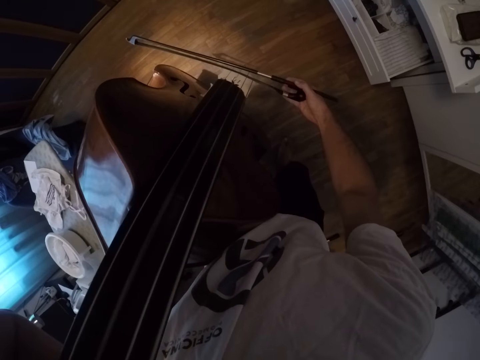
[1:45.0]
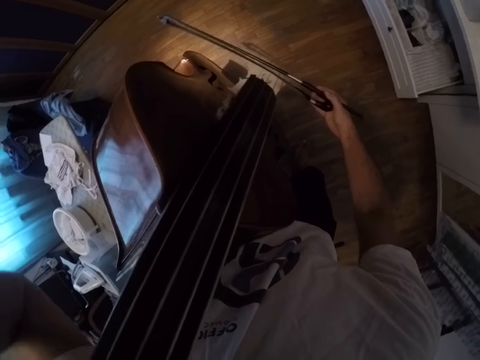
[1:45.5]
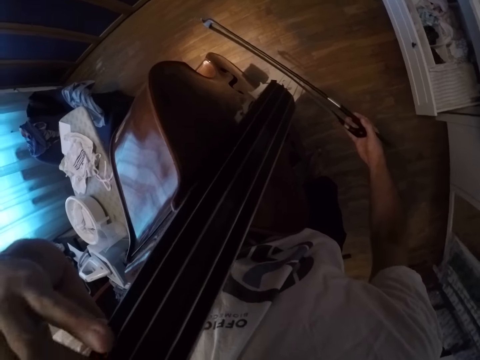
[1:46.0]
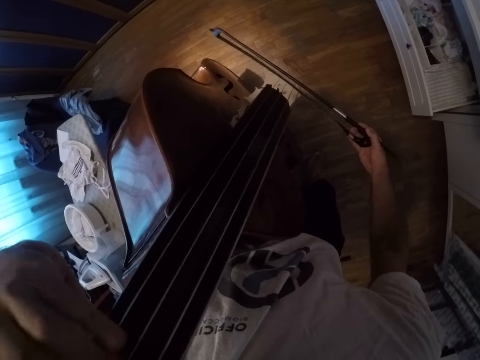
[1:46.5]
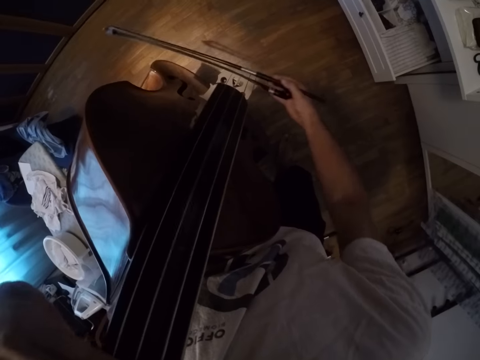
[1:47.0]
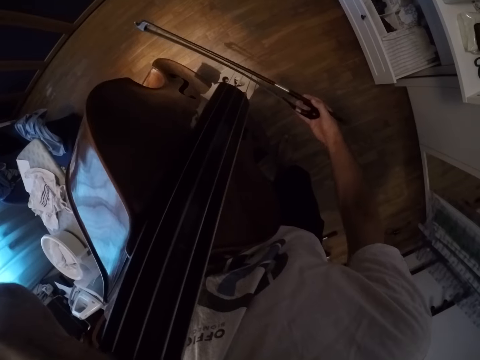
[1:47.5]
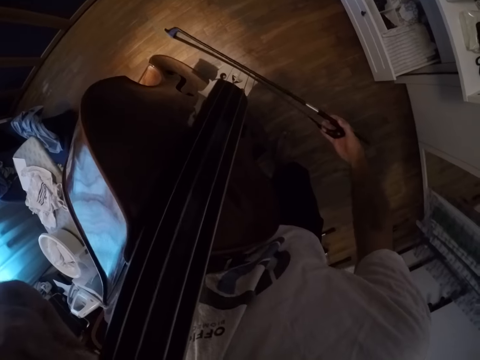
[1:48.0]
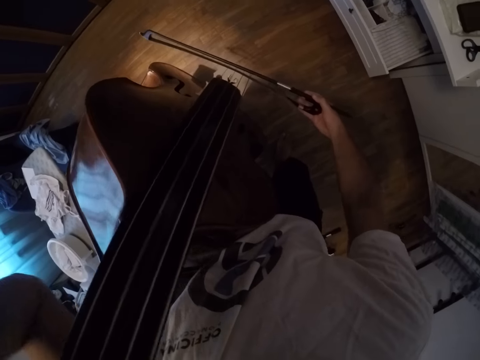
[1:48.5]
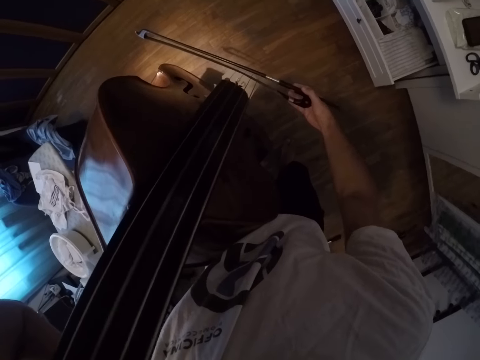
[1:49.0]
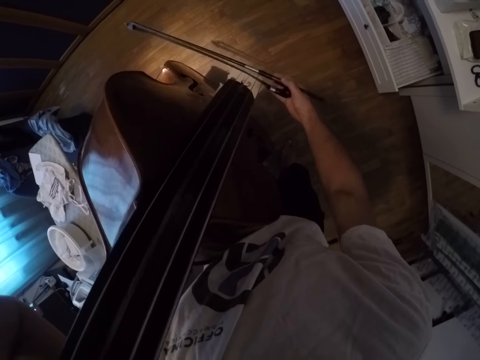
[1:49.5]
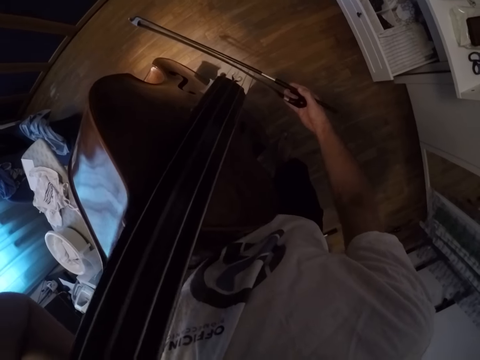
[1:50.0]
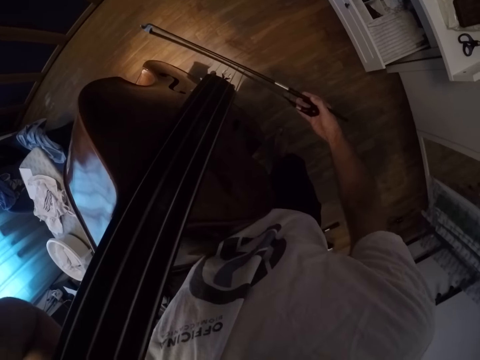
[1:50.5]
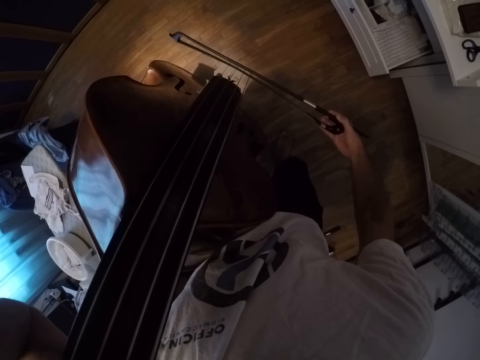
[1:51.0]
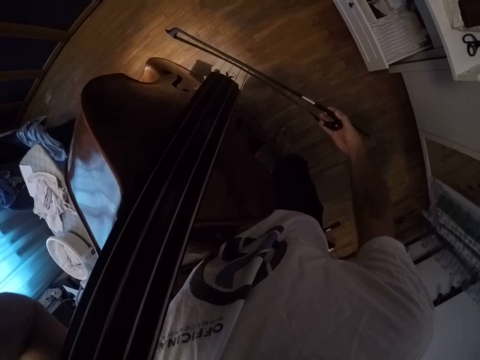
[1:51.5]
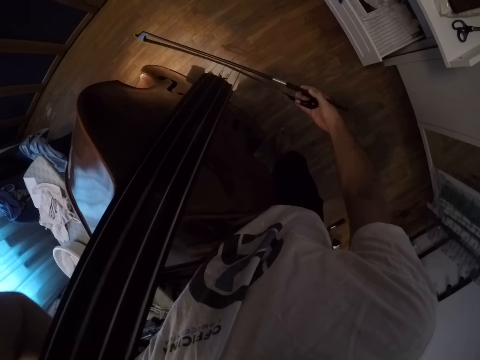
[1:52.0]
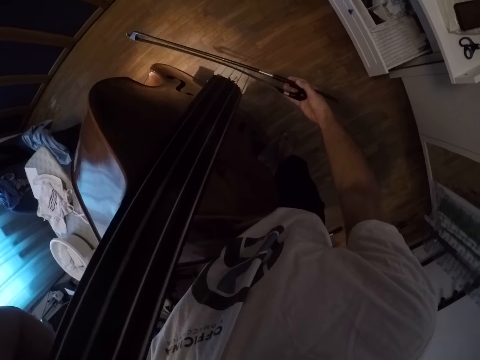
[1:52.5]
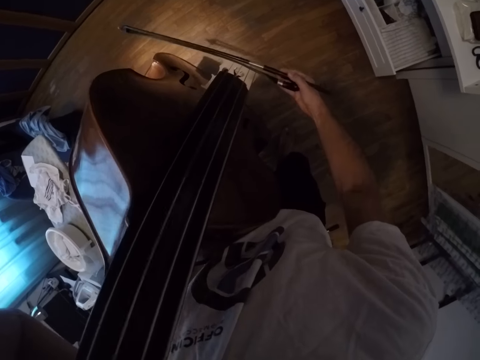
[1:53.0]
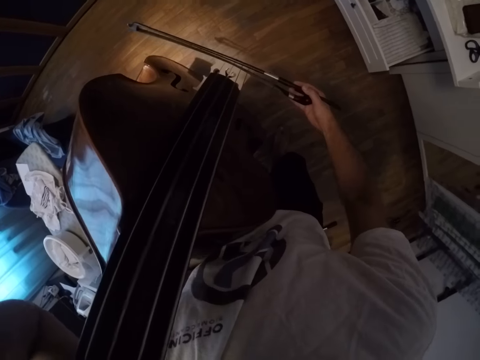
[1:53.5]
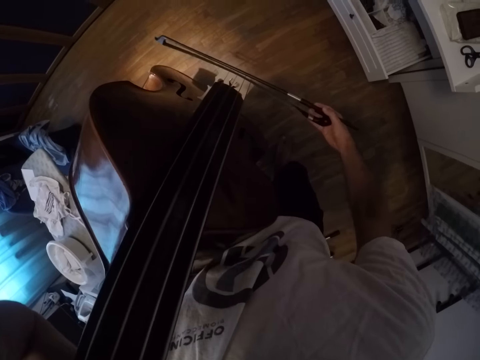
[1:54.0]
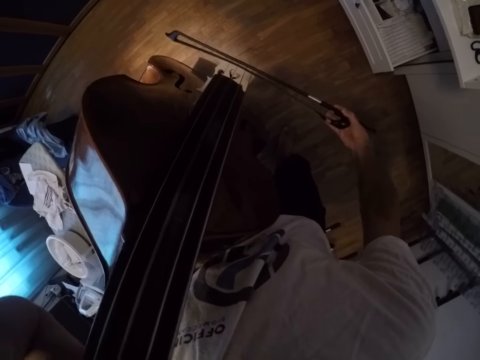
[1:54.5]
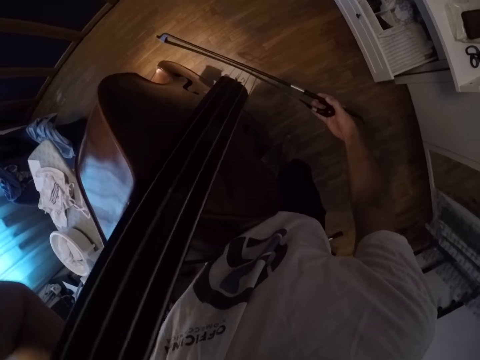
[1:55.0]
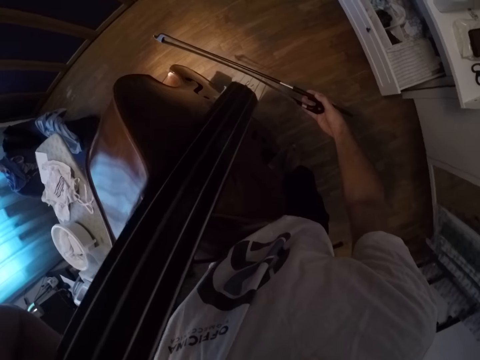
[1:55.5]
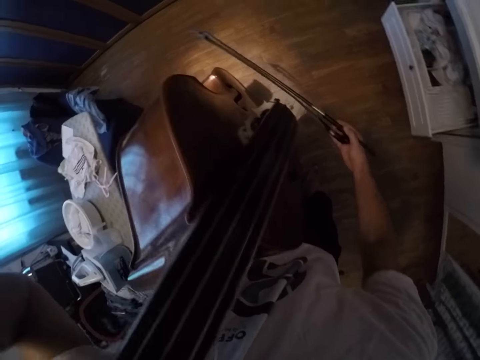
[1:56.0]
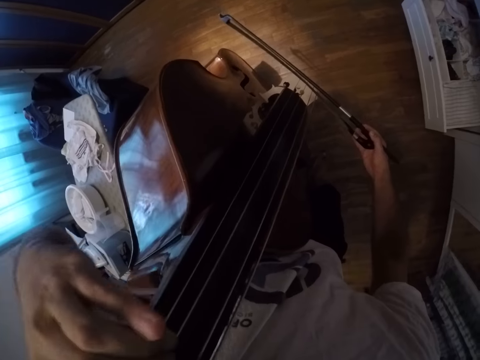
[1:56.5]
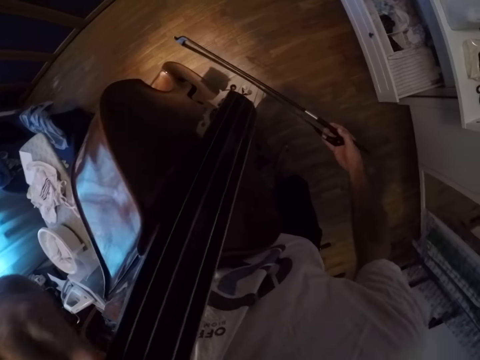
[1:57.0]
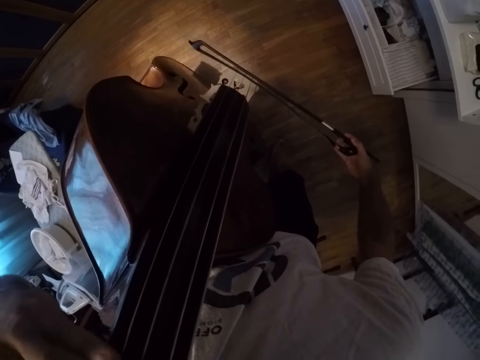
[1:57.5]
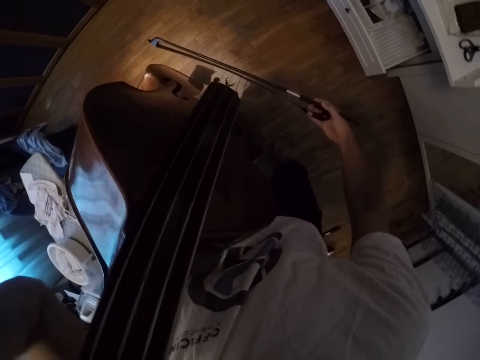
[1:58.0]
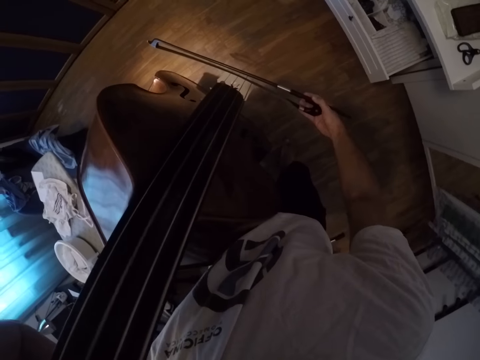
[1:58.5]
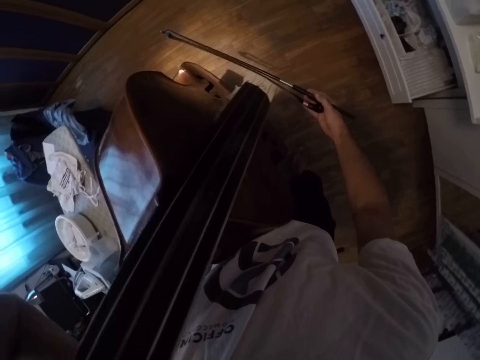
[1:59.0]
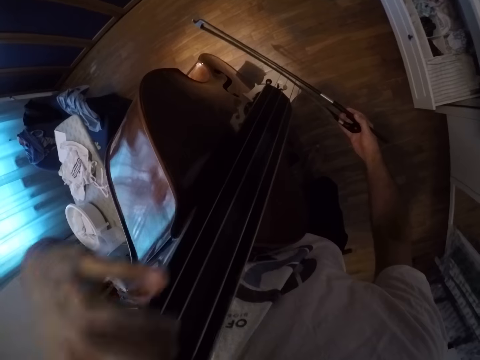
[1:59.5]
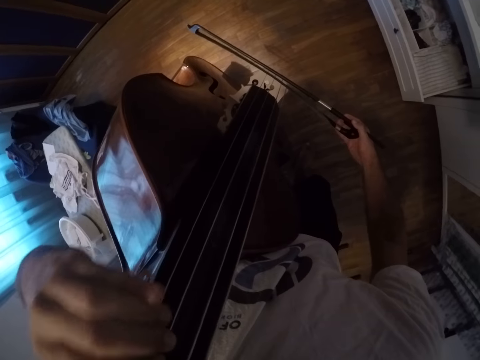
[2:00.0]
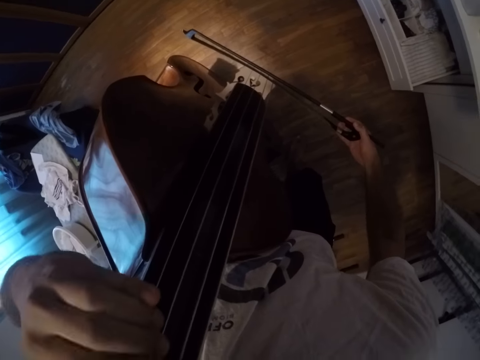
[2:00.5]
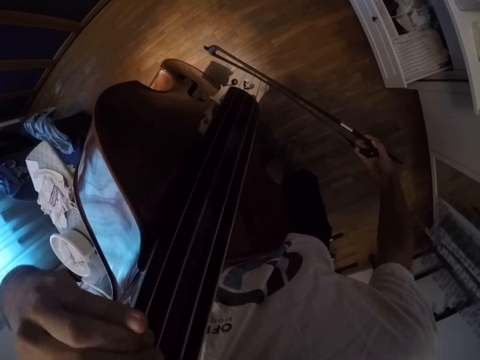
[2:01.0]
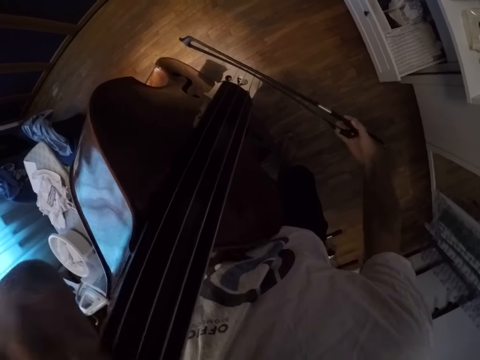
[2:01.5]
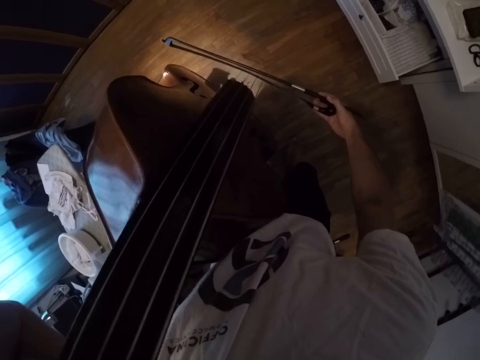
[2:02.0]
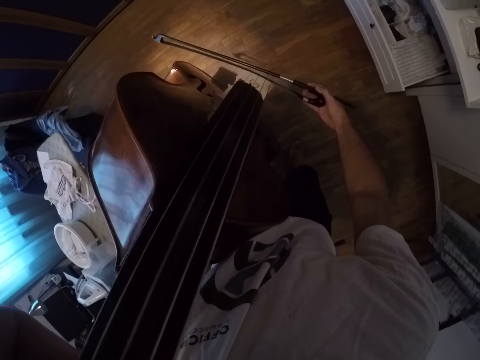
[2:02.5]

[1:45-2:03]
The camera wearer moves the right hand side to side. They press the violin.

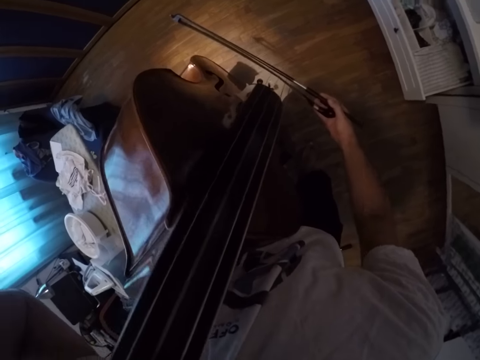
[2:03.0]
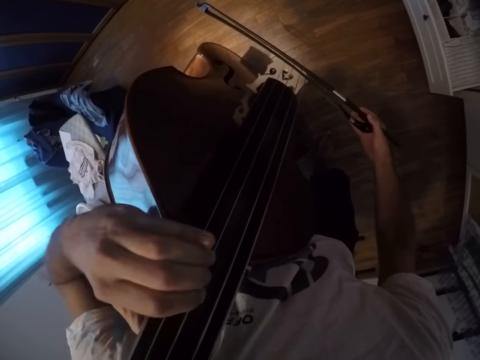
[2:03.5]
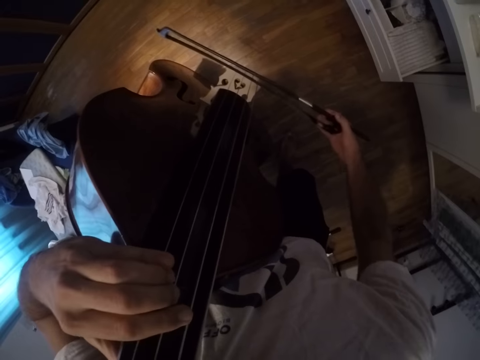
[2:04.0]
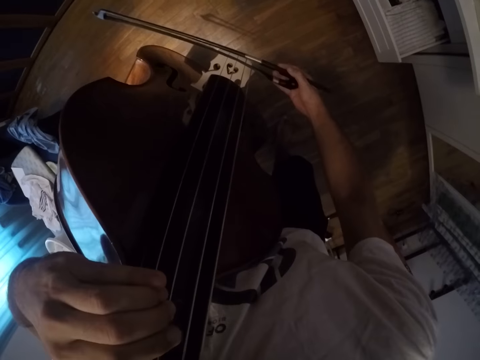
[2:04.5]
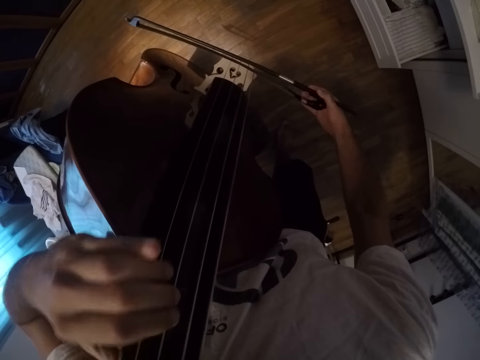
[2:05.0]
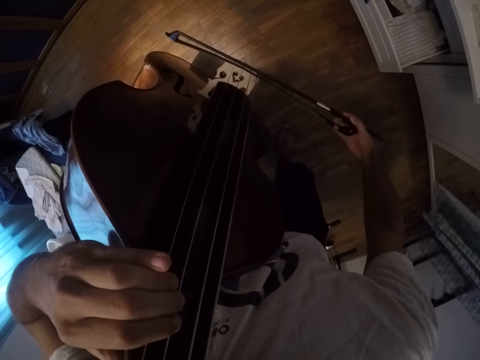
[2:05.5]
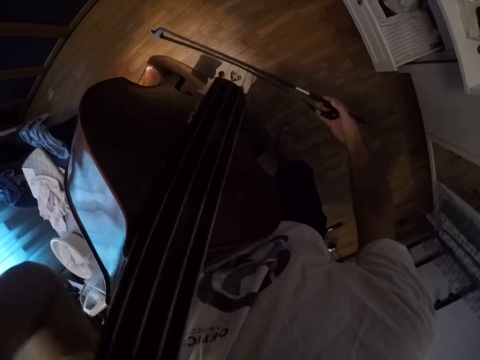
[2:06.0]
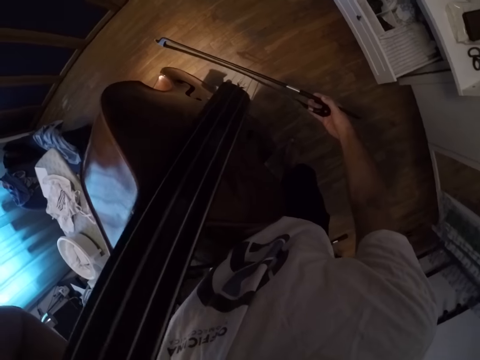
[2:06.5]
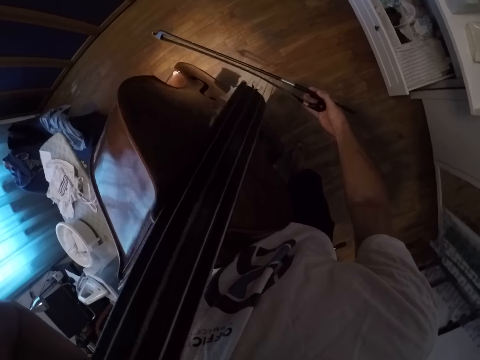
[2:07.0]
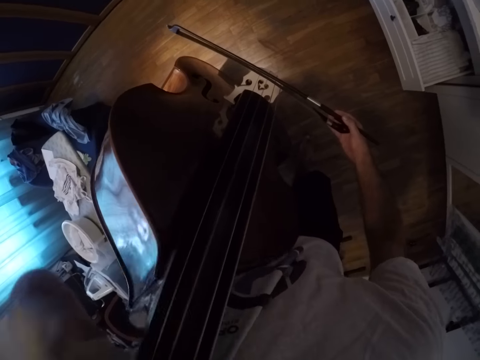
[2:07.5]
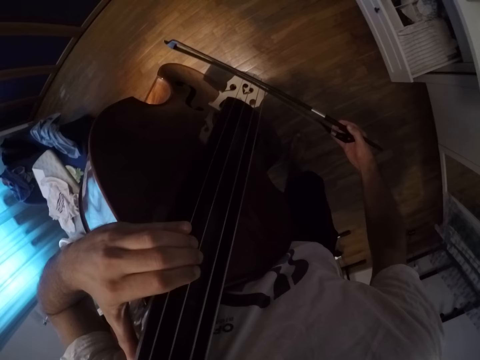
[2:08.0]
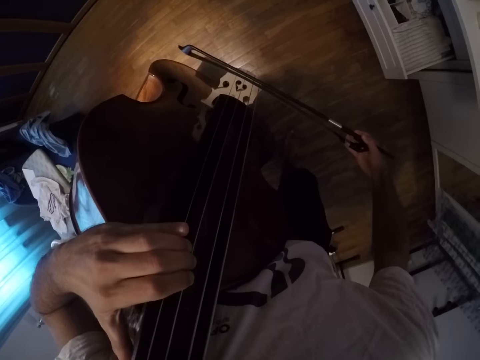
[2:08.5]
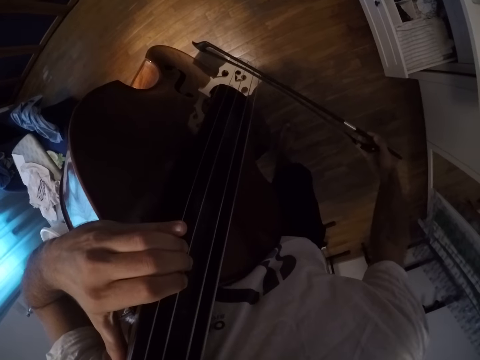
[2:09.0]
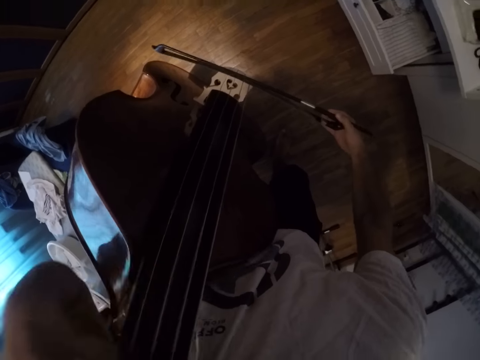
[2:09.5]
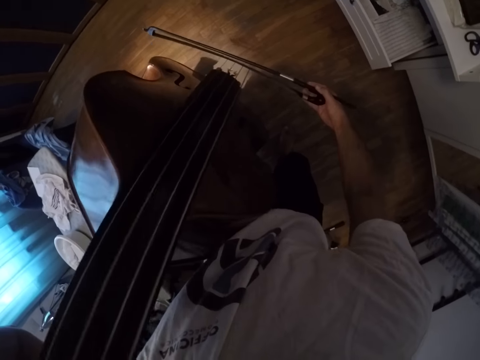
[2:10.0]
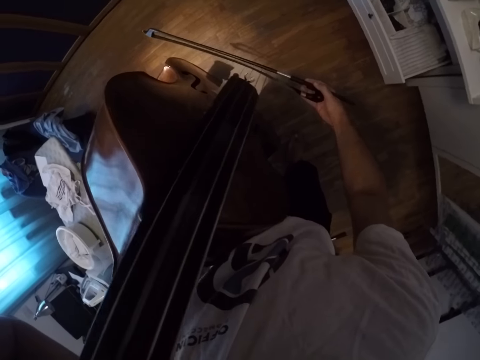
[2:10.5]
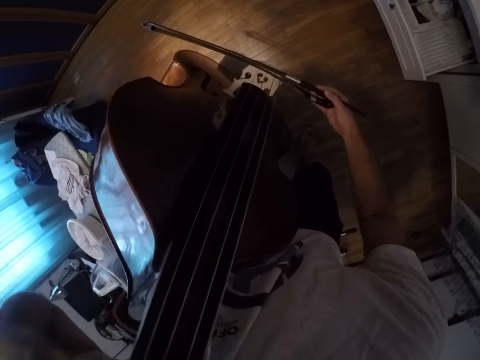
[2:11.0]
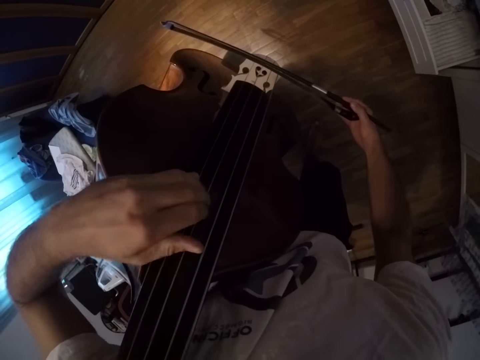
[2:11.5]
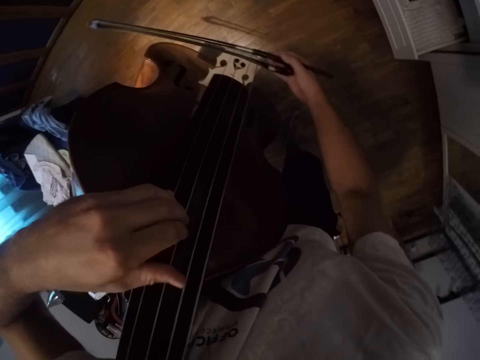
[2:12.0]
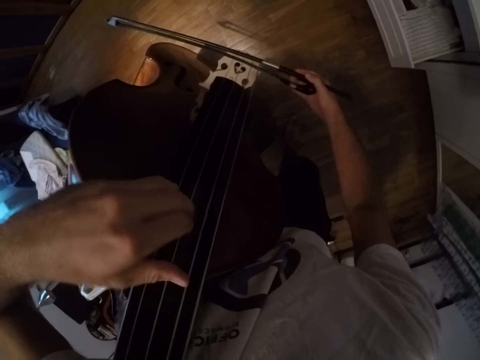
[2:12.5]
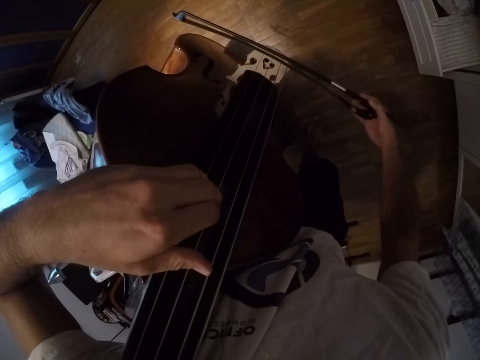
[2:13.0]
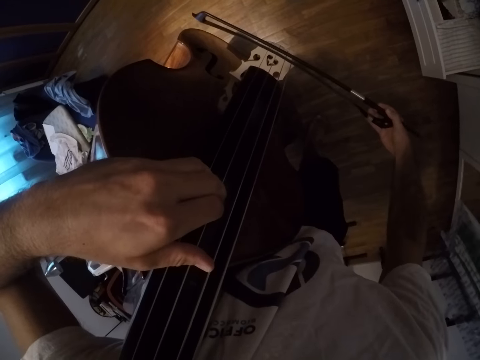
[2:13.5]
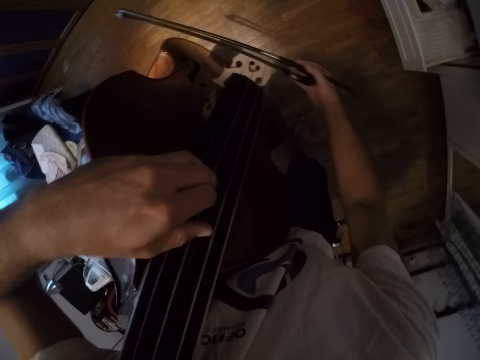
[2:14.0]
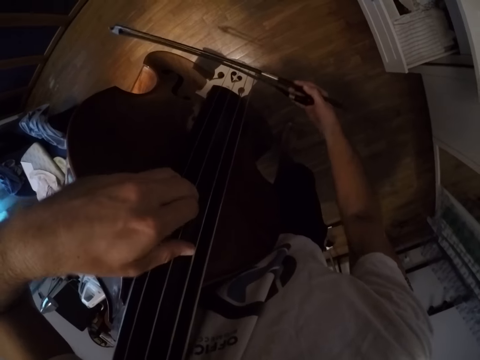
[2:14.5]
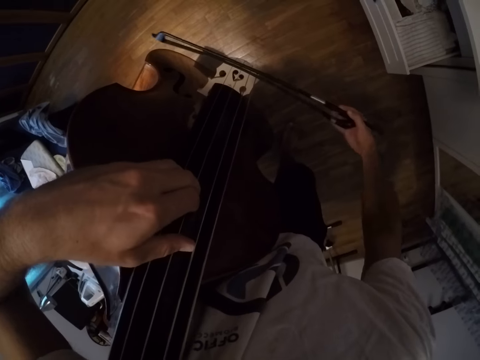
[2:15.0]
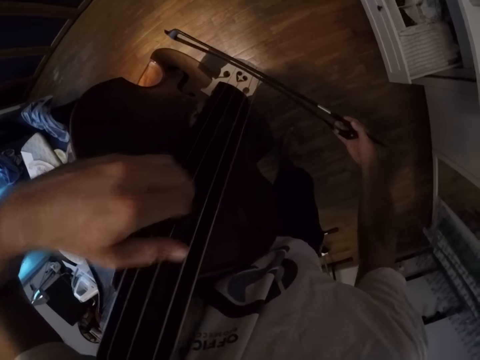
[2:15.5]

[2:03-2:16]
The camera wearer plays the violin.
